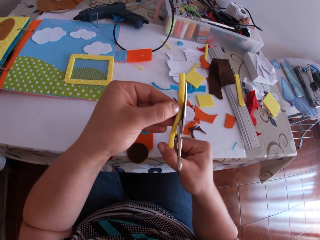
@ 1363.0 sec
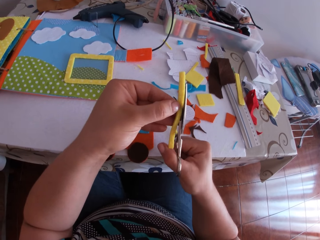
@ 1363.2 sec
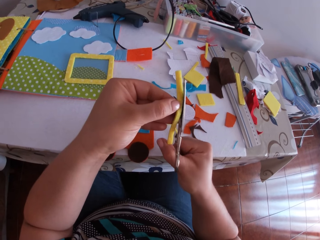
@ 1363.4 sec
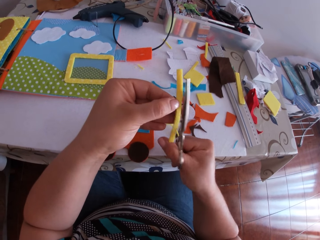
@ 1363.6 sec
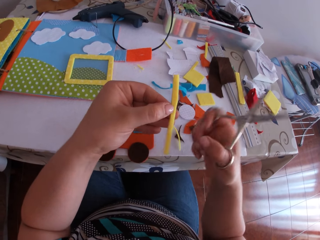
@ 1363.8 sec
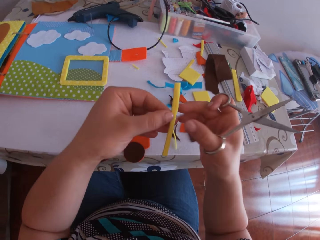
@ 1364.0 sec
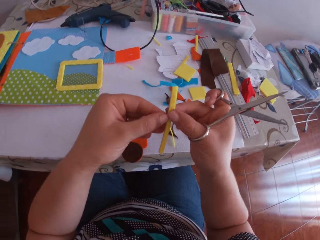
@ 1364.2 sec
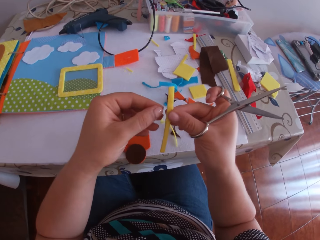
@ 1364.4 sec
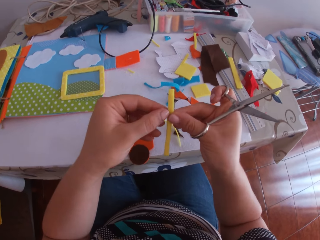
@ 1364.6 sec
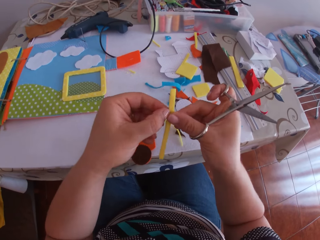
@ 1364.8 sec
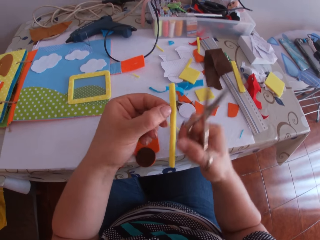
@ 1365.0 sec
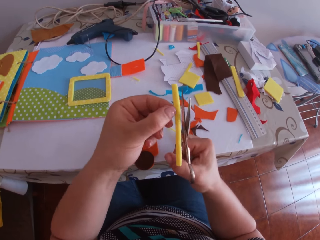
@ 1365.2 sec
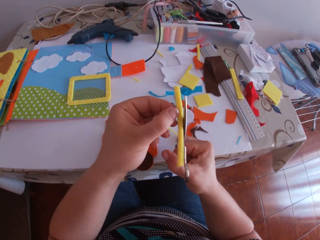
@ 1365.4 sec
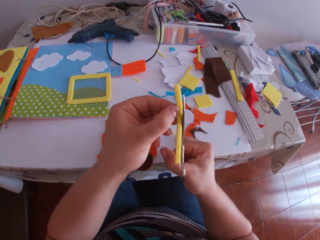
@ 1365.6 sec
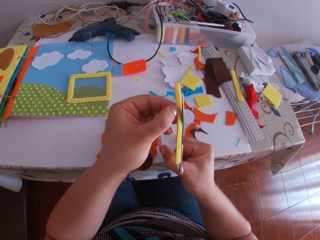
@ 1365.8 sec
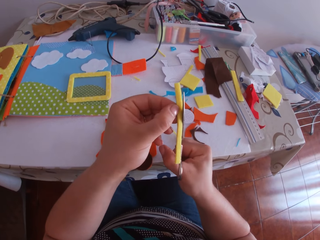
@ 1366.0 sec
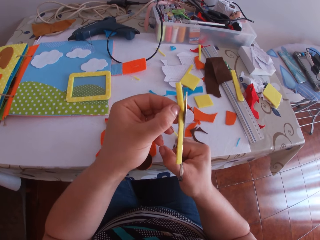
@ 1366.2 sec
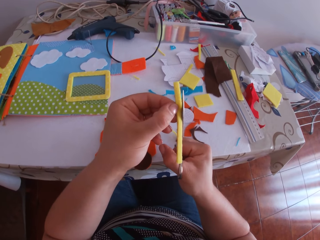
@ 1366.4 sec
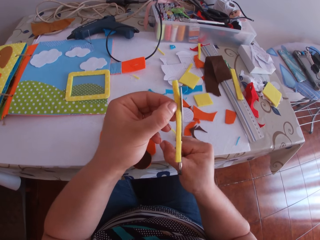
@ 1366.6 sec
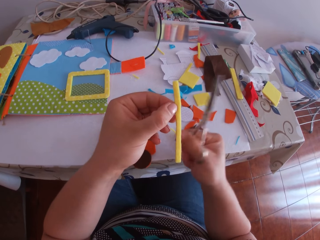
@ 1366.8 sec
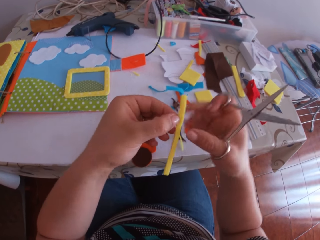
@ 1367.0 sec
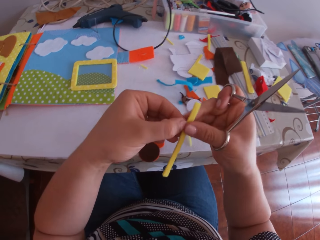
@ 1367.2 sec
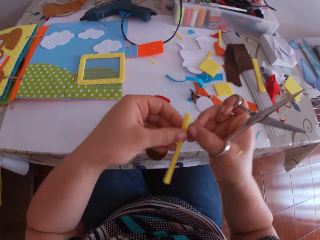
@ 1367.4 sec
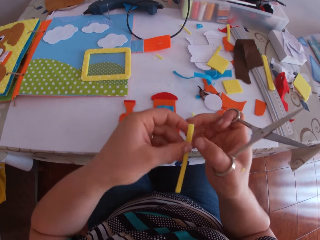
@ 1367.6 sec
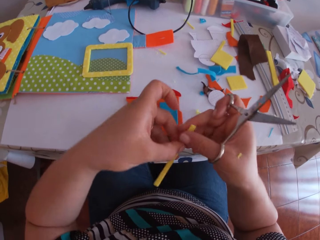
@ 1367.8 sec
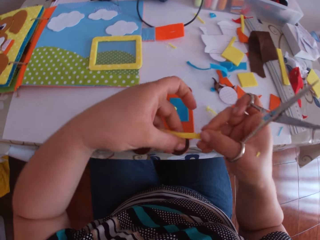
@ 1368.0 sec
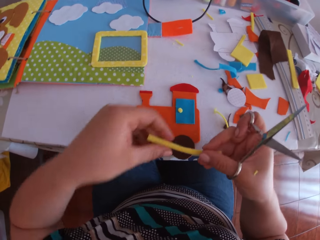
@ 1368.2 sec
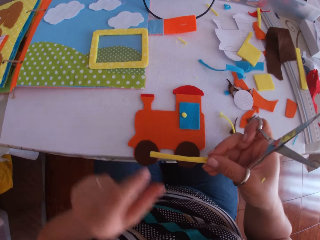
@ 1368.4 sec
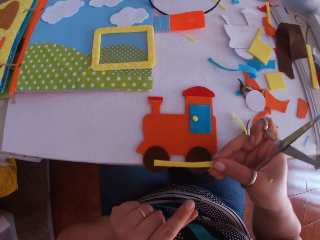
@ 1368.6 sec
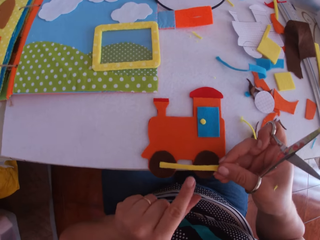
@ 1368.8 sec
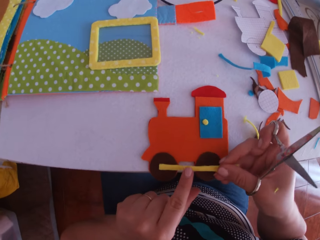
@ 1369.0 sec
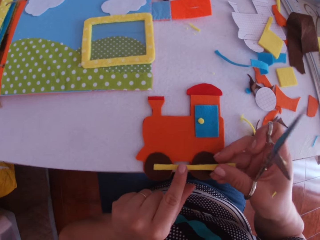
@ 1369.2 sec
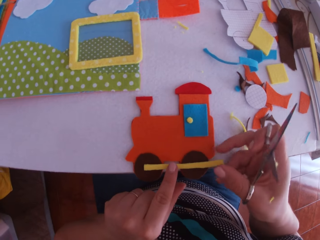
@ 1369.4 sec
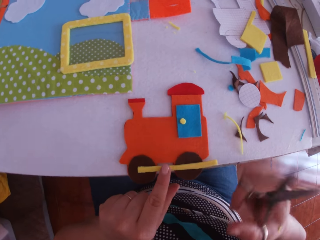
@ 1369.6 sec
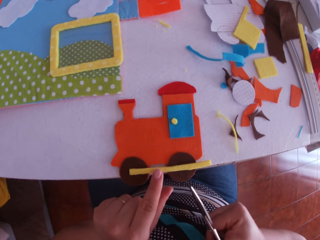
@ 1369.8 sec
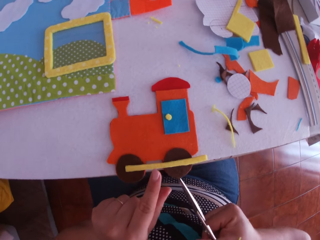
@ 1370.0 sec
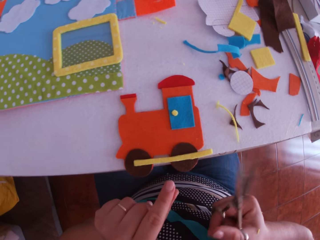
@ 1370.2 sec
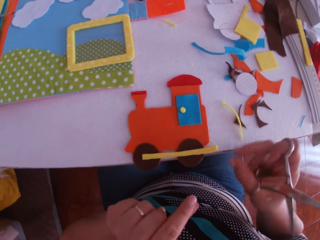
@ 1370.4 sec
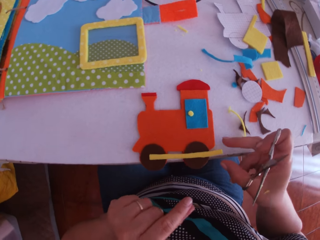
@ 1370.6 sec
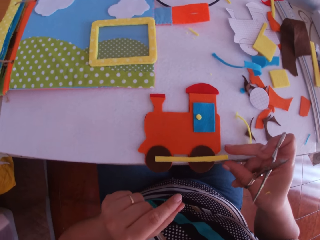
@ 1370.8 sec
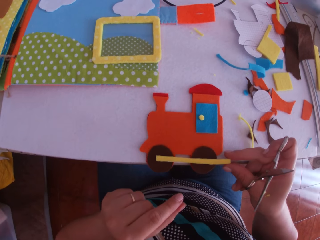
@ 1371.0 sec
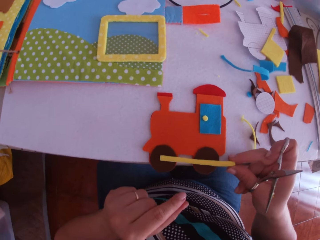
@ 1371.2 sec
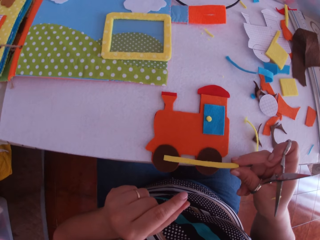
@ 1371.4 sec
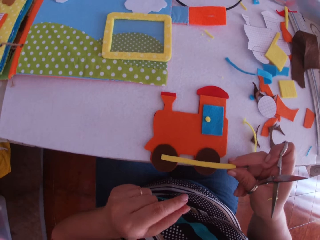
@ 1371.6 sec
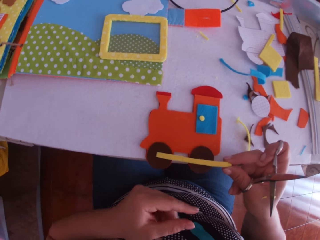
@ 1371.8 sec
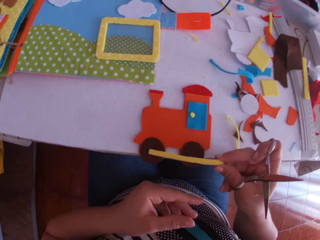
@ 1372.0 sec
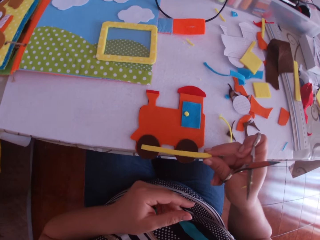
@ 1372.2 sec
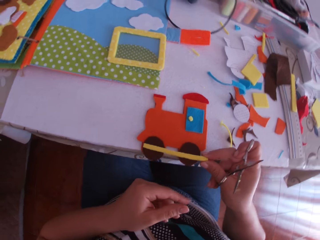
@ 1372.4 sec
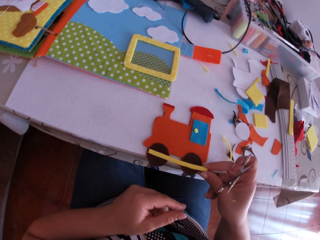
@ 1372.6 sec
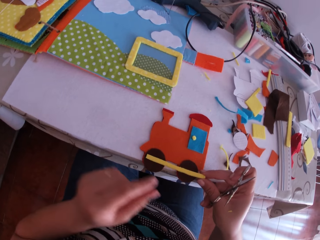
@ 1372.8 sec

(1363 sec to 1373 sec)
The camera wearer swings her hand. She holds the felt material. She swings her hand. She trims the felt material using a pair of scissors. She swings her hand. She holds the felt material. She swings her hand. She places the yellow cardboard strip on a paper train. She swings her hand. She places her left index finger on the paper train. She adjusts the yellow cardboard strip with her right hand.

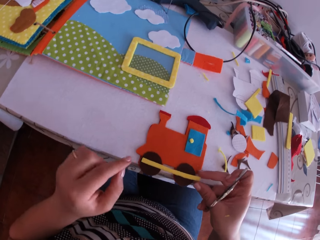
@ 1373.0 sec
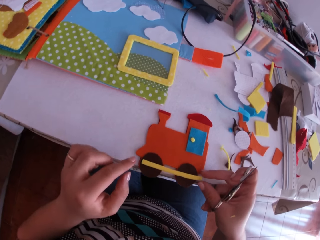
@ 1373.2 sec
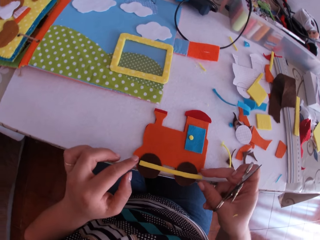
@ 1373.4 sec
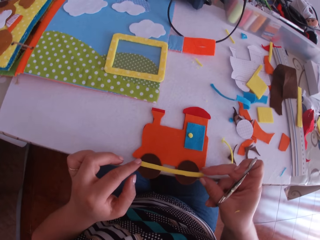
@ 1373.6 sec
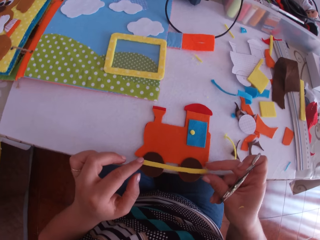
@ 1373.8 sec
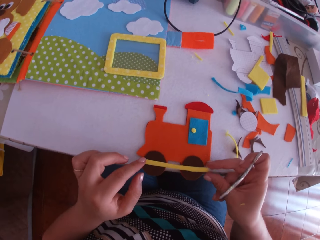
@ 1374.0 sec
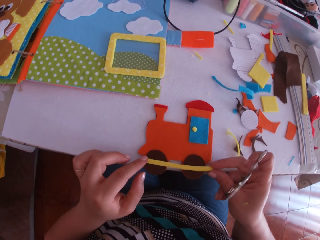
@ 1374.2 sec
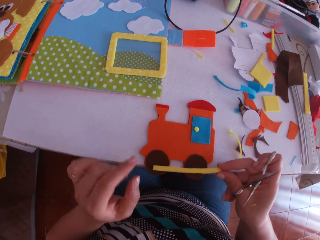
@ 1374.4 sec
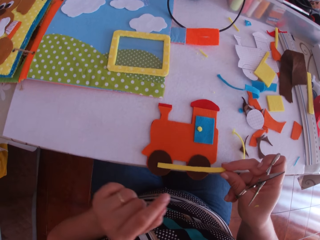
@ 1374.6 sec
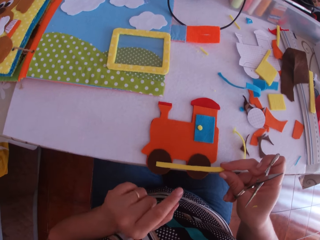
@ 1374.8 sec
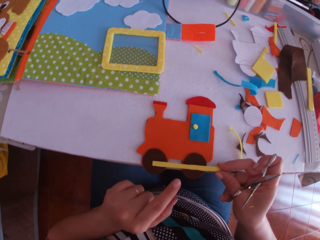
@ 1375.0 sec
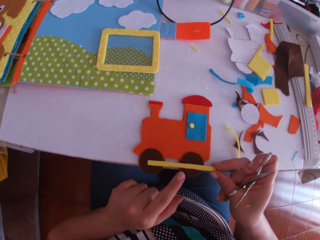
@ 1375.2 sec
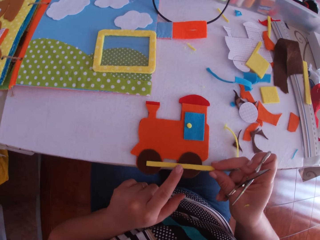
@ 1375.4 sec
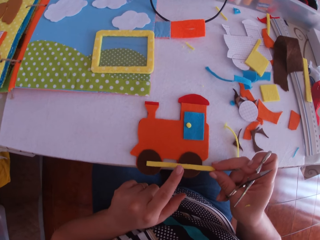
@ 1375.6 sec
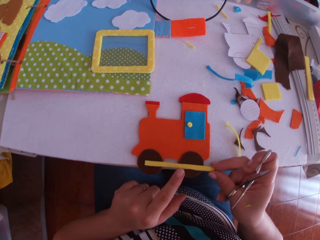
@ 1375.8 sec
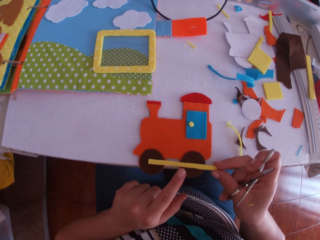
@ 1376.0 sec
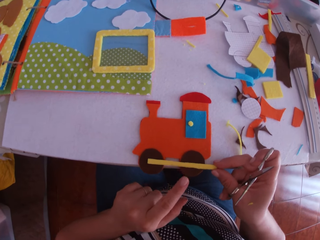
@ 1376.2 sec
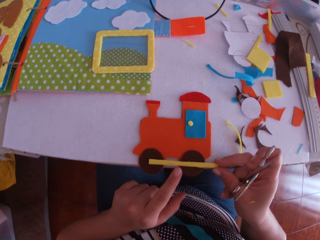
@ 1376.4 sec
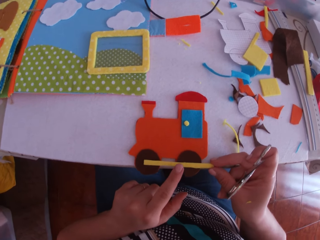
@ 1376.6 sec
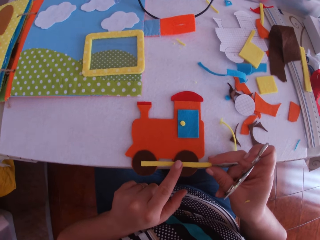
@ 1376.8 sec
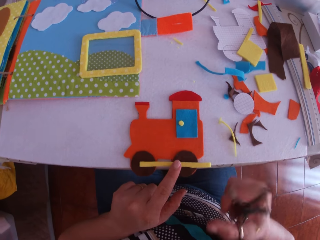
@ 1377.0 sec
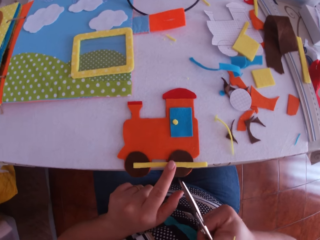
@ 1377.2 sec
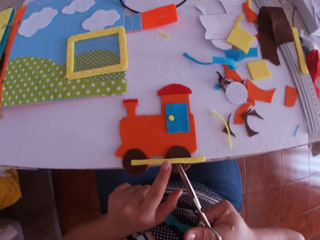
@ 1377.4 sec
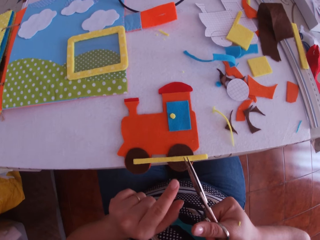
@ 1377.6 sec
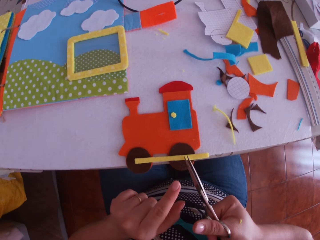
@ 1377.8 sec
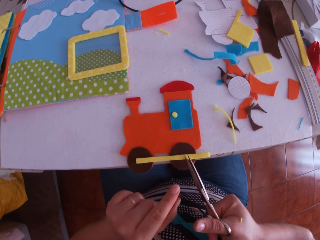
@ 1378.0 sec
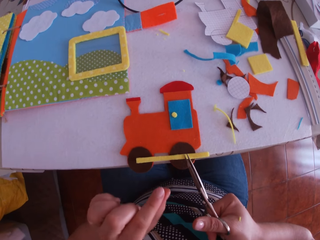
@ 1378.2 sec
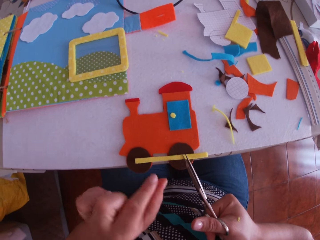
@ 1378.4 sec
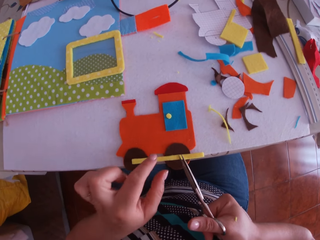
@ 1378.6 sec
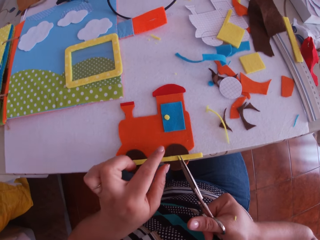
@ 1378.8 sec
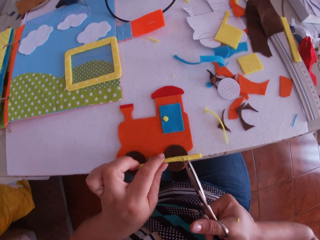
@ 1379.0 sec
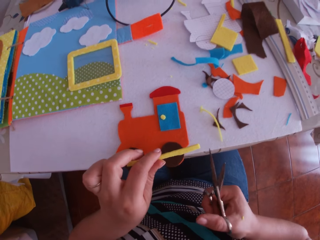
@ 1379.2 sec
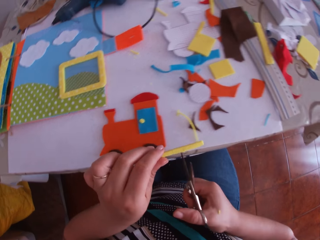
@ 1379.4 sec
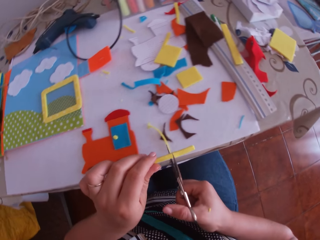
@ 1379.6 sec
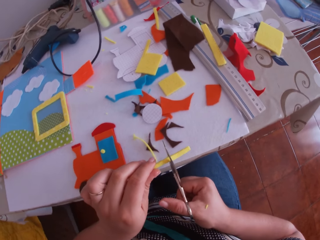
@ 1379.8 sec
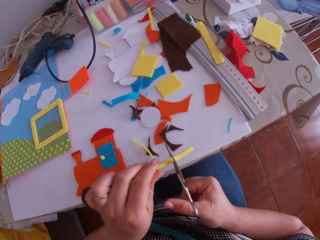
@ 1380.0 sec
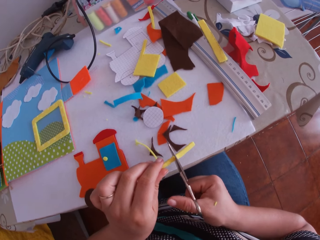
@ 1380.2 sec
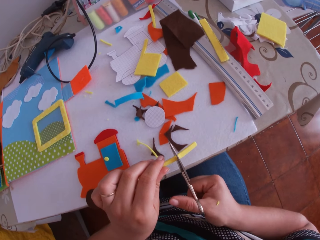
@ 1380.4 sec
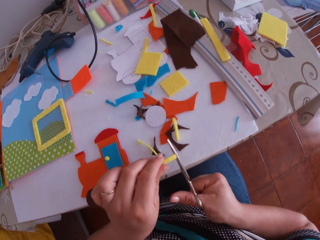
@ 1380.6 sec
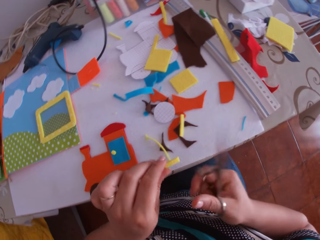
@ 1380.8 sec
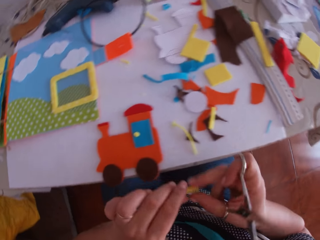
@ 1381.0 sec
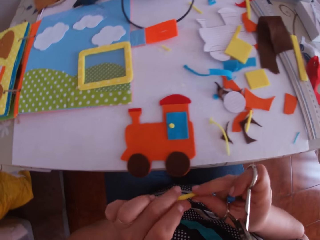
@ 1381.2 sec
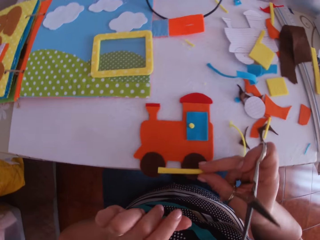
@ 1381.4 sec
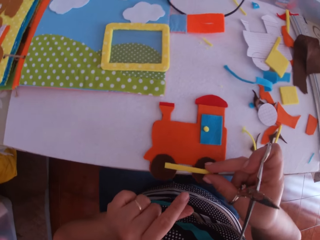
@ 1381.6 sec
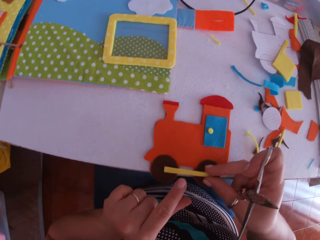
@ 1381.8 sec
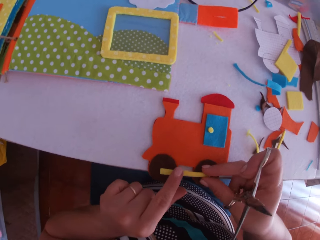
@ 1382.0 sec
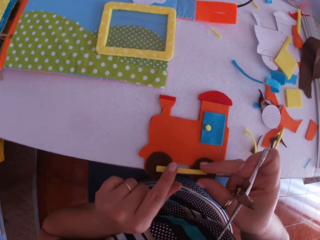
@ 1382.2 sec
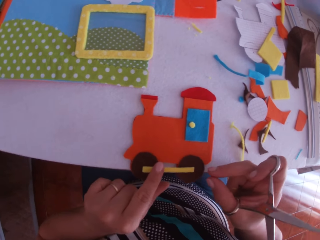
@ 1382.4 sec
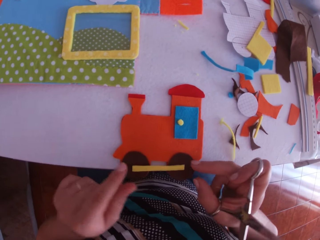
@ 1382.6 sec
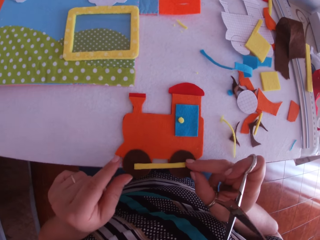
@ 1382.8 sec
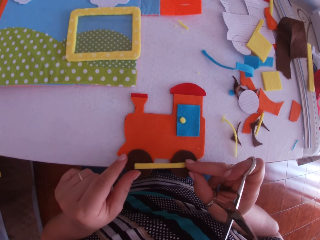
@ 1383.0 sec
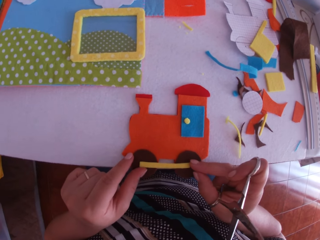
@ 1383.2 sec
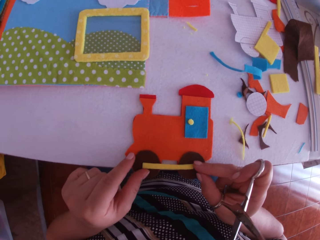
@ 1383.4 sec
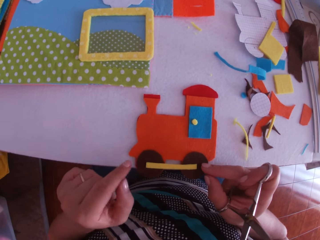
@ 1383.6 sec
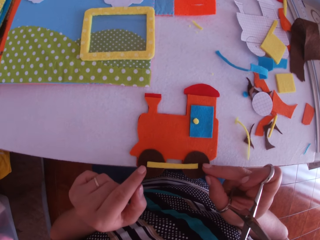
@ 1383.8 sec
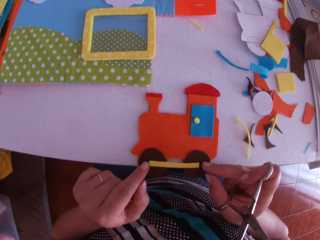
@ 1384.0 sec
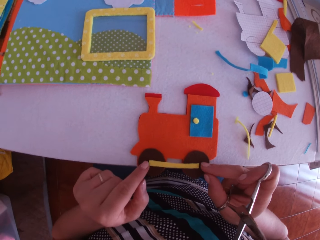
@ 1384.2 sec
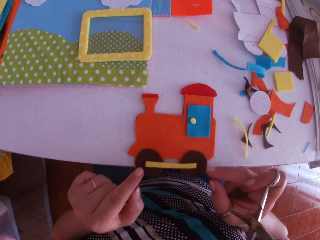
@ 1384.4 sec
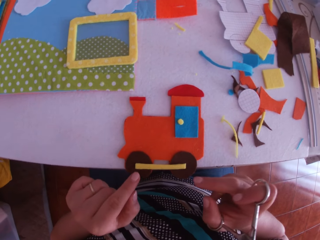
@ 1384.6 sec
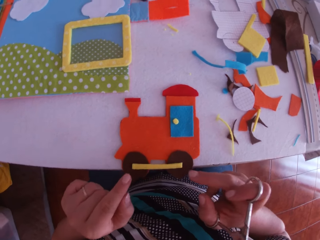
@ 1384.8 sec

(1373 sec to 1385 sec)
The camera wearer swings her hand. She holds the felt material. She swings her hand. She holds the felt material. She swings her hand. She picks up the felt material. She cuts the yellow cardboard strip with the scissors in her right hand. She swings her hand. She holds the felt material. She swings her hand. She places the yellow cardboard strip on the paper train with her right hand. She swings her hand. She adjusts the yellow cardboard strip with both hands. She holds the felt material. She swings her hand. She touches the felt material.
